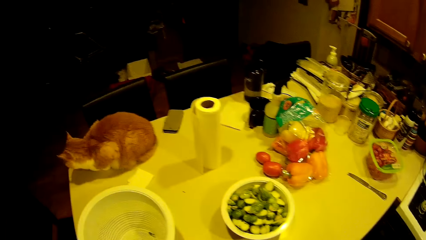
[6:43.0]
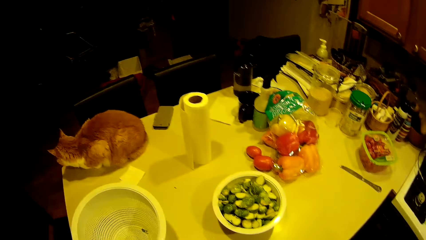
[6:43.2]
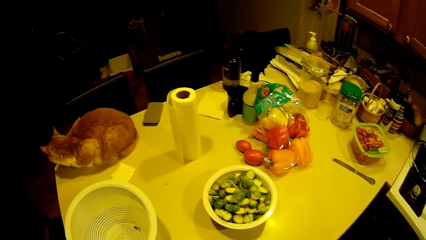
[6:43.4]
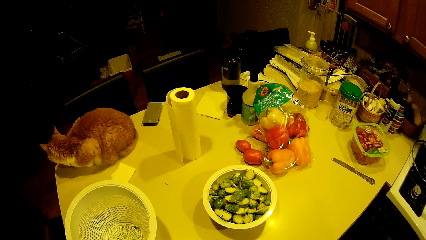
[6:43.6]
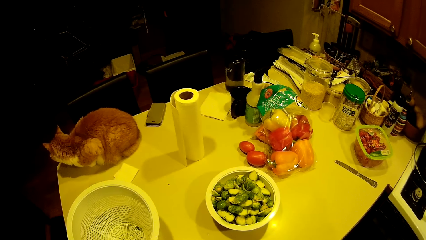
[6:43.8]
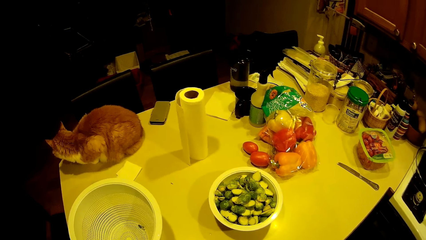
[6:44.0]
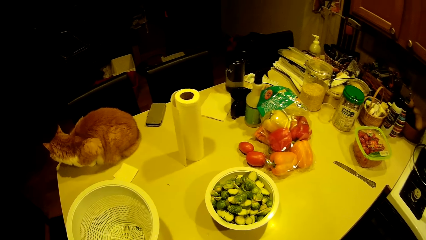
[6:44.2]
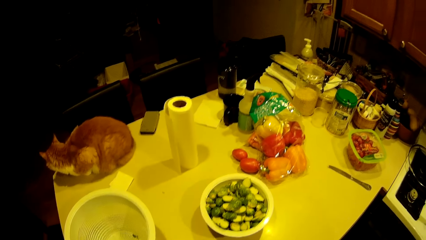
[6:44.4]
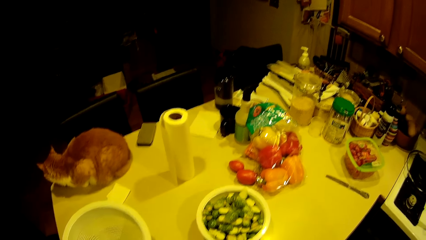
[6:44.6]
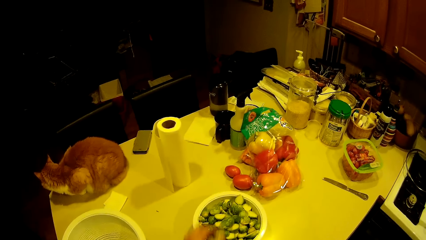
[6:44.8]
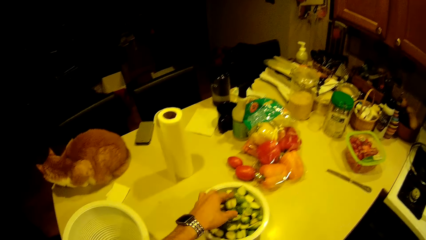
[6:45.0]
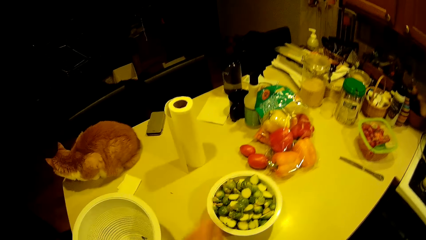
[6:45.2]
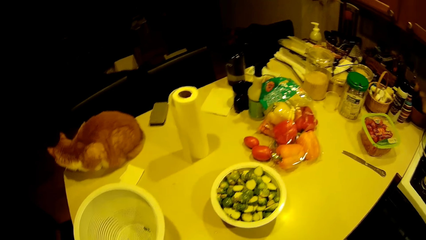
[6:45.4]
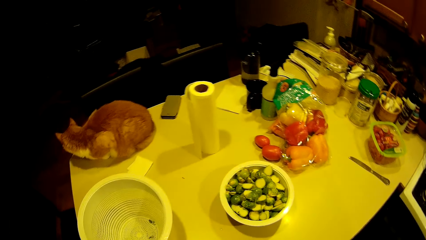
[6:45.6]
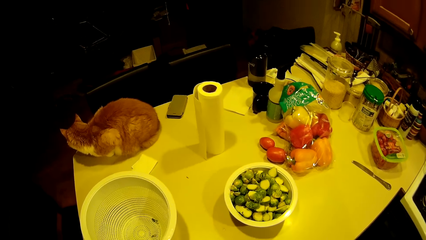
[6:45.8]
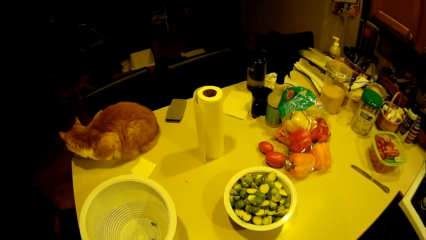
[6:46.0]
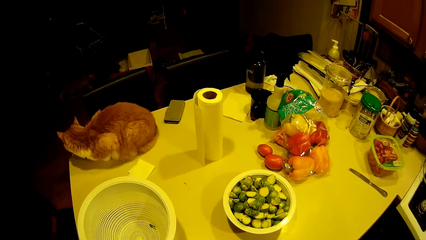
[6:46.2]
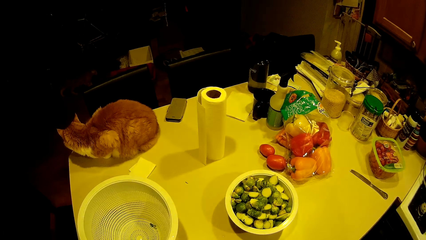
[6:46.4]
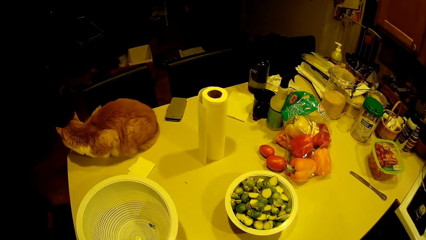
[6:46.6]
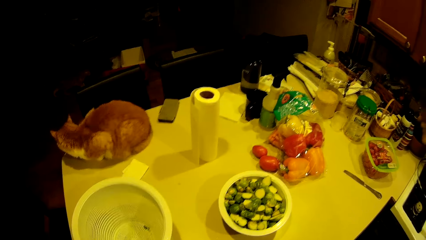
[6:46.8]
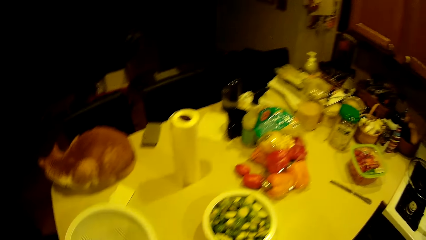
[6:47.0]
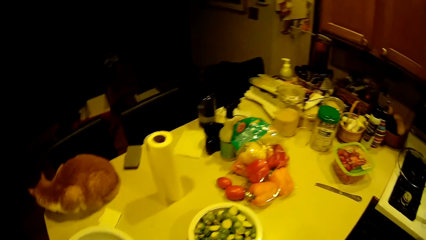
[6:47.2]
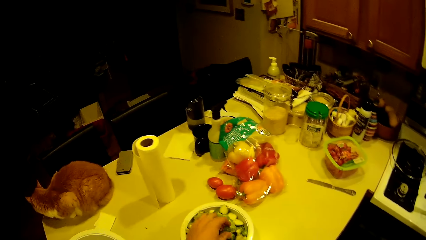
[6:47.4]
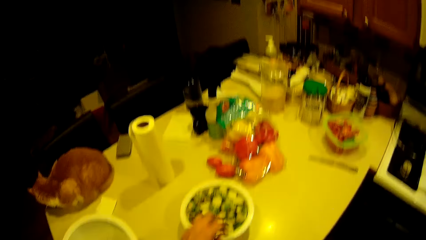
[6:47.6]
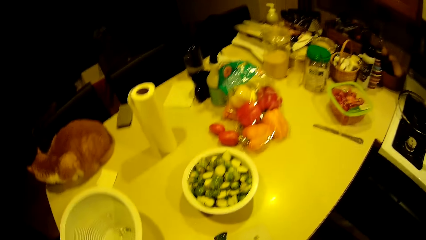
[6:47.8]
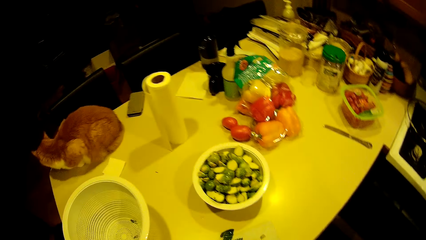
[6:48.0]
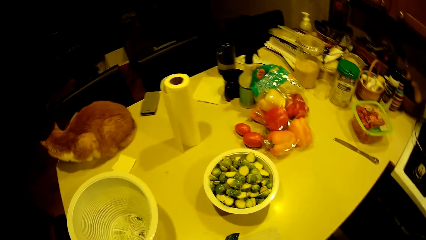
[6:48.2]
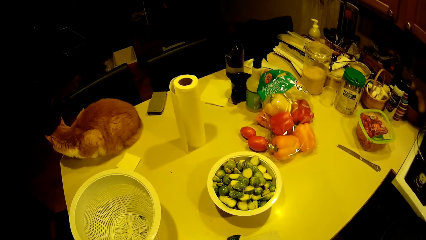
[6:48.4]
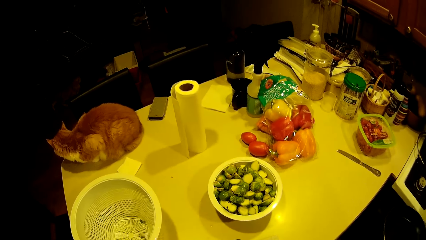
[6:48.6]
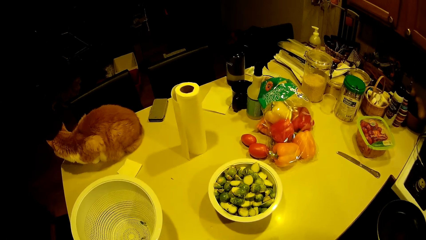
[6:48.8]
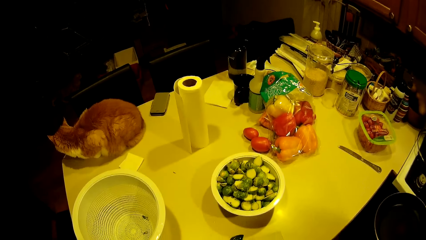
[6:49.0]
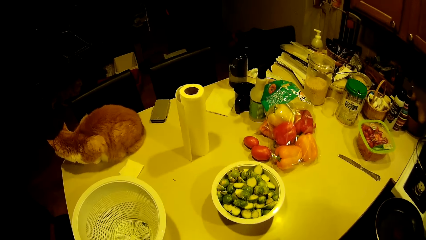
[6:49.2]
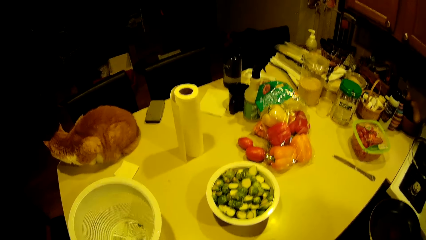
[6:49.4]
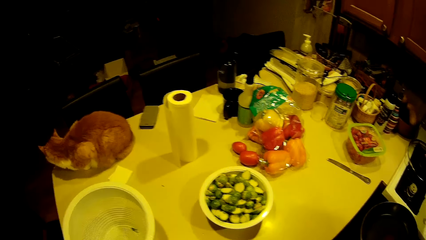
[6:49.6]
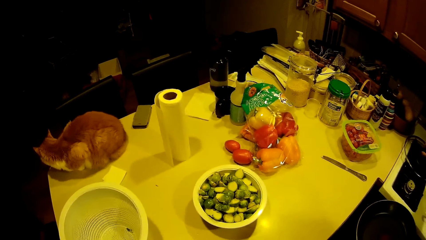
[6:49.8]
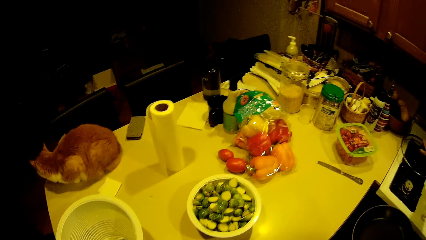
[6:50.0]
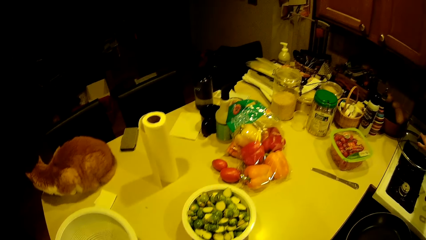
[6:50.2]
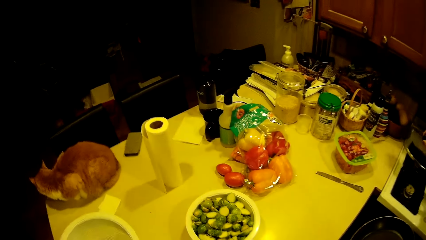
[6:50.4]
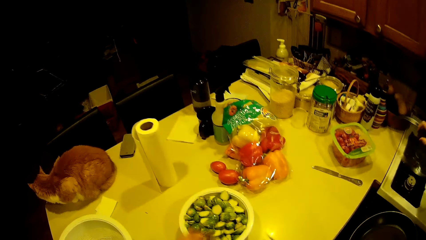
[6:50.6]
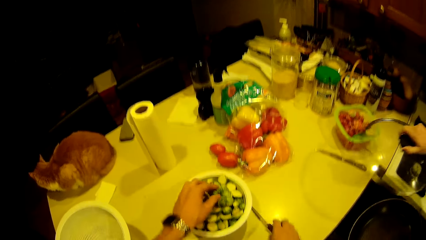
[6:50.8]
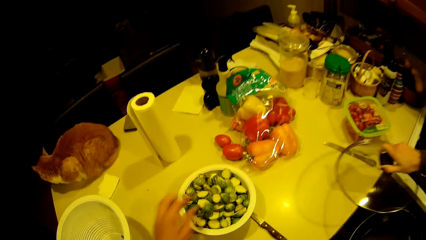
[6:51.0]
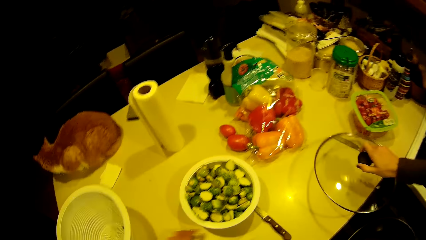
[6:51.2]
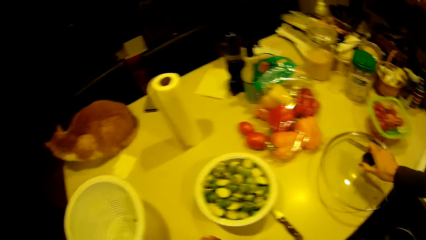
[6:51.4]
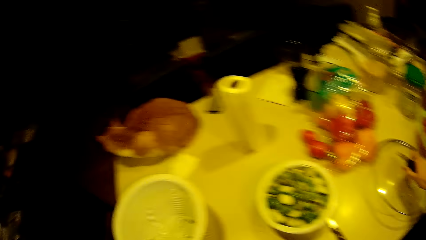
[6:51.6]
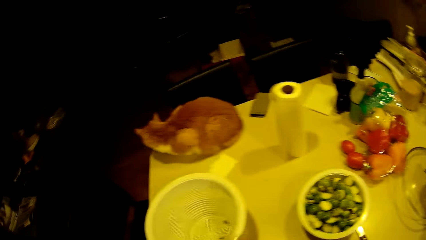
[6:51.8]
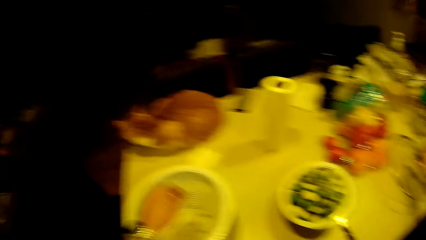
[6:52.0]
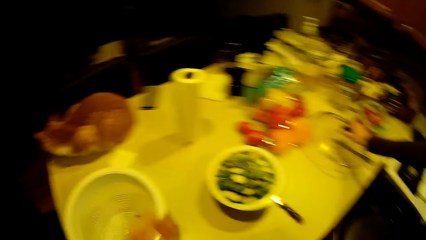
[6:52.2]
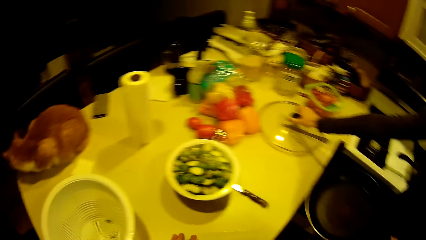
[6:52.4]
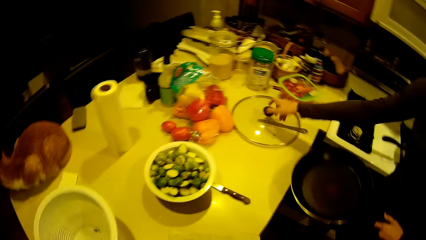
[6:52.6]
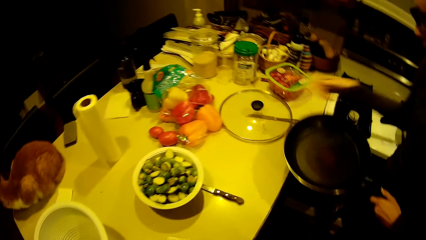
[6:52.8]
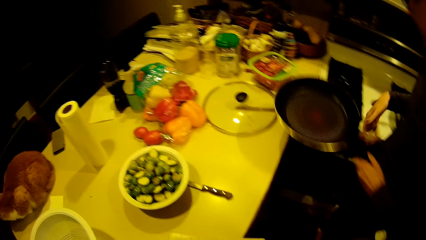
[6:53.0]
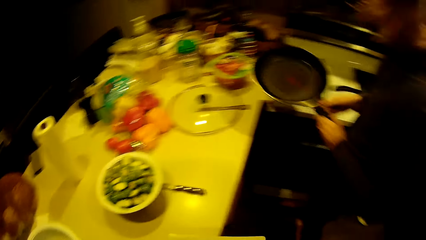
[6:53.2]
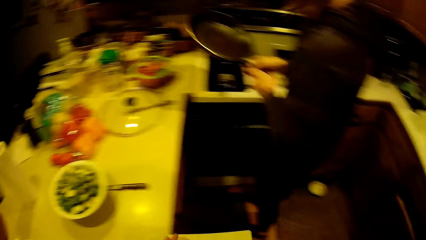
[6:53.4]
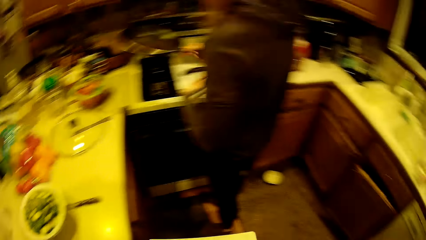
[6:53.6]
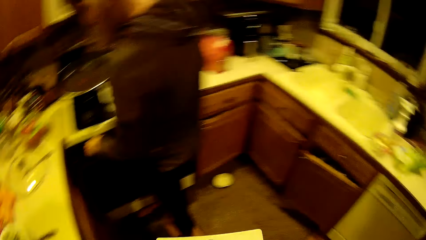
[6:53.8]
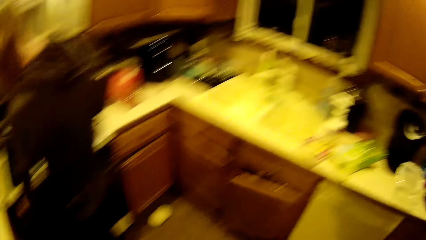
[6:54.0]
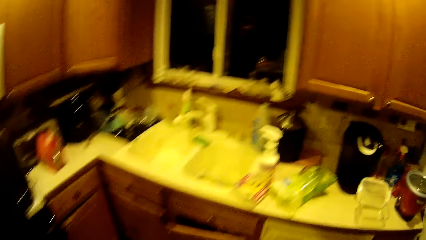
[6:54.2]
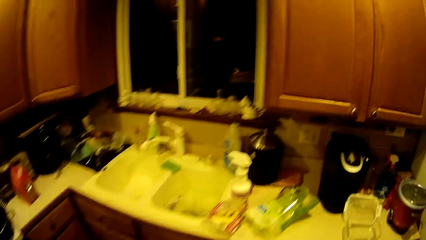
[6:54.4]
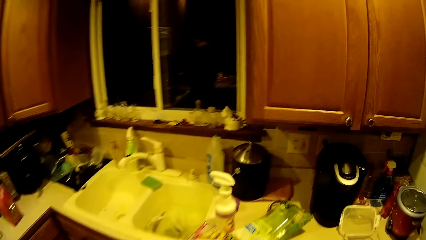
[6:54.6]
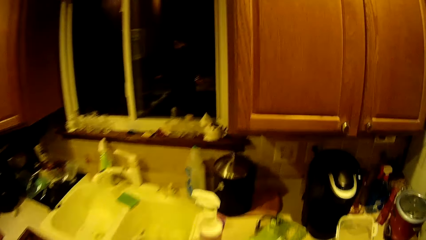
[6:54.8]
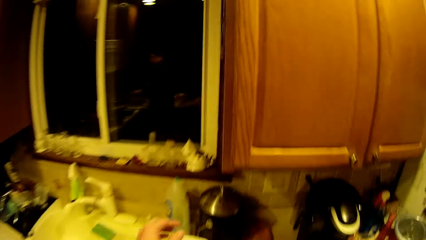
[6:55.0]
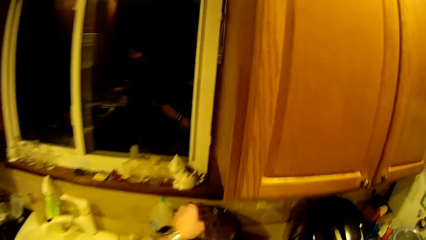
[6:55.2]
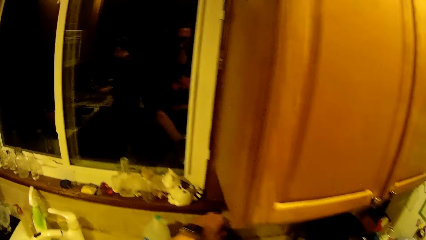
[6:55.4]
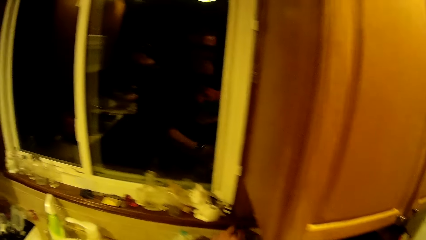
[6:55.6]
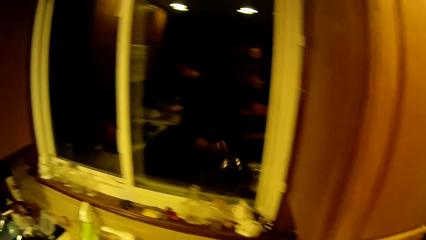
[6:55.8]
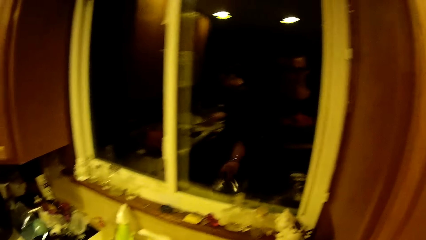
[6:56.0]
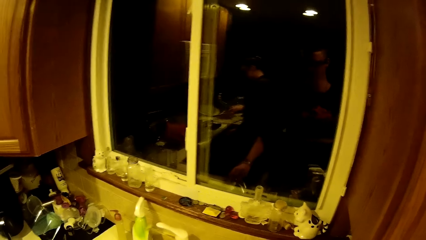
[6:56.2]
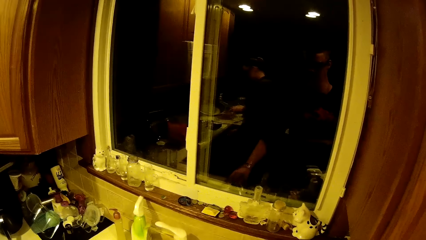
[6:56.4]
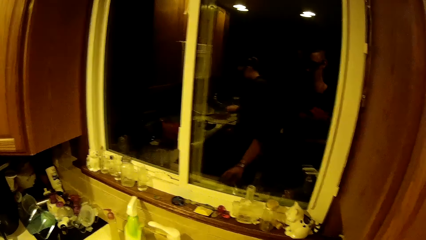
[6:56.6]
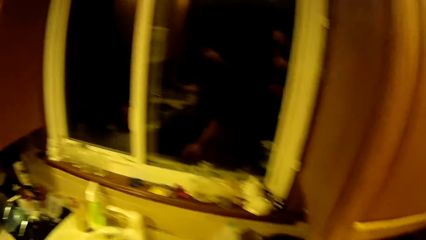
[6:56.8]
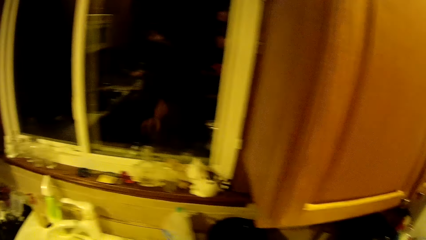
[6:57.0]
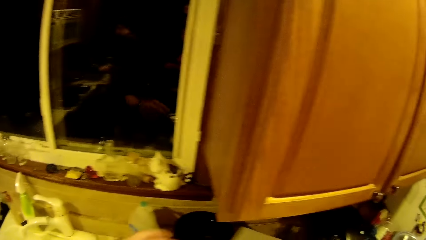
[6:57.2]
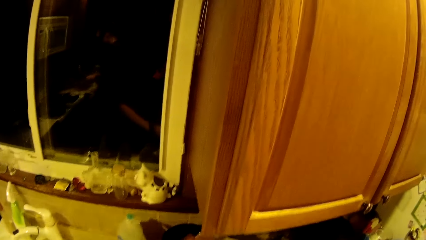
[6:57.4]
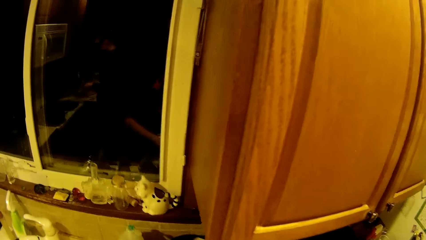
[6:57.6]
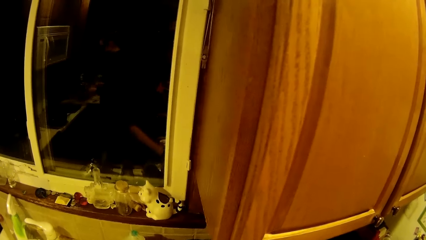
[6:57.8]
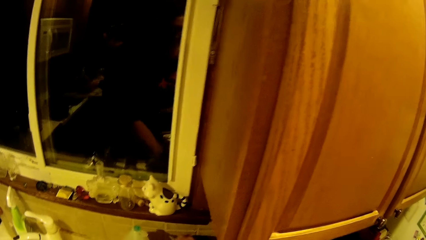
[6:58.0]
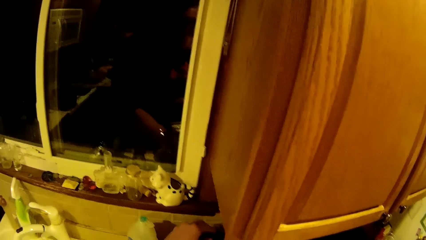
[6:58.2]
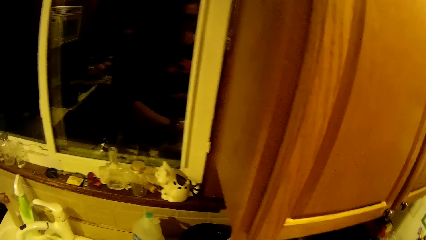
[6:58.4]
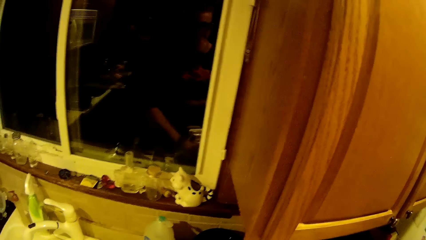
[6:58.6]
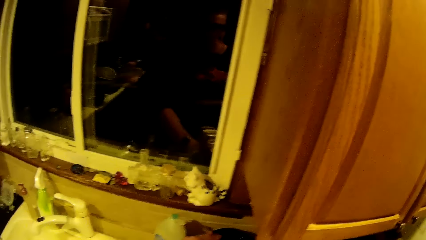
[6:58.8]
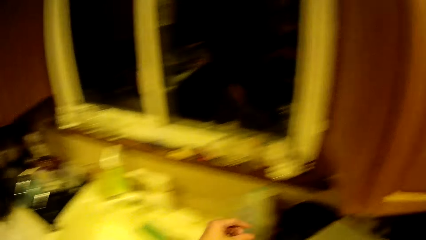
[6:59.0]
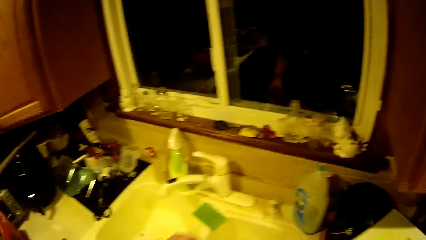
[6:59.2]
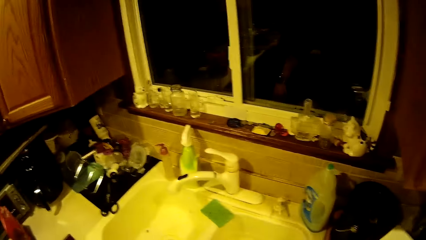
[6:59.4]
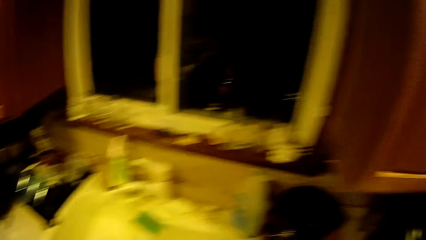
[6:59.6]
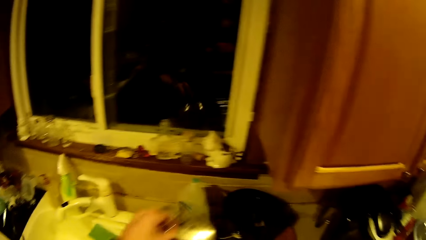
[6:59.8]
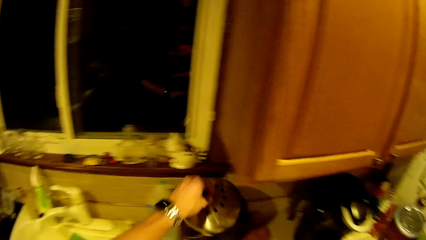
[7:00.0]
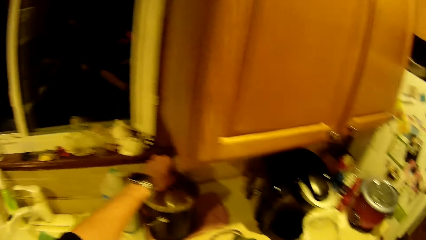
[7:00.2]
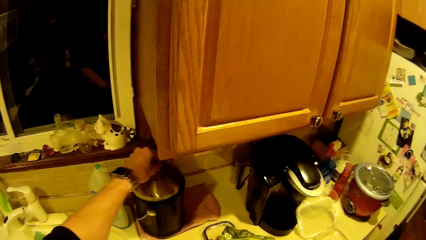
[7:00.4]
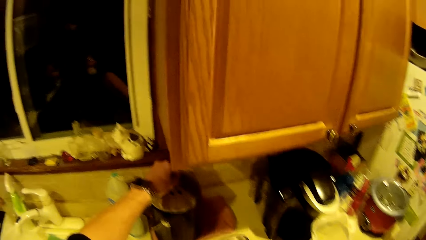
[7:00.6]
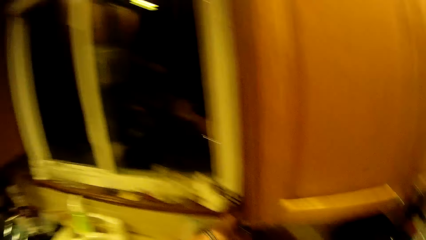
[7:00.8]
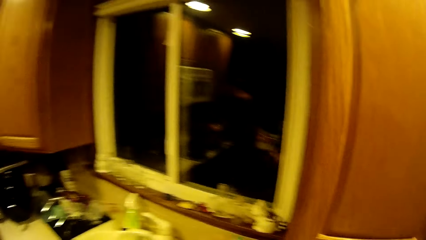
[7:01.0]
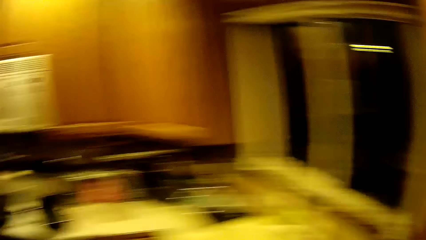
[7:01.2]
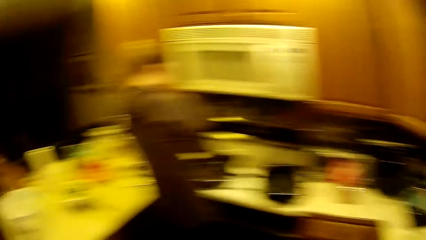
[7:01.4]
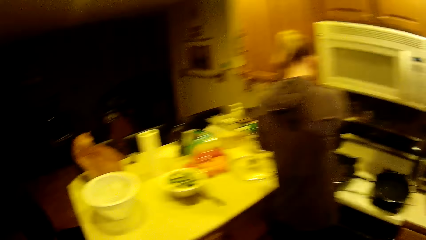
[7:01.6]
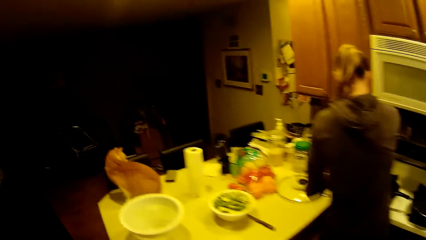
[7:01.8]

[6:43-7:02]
The camera wearer takes the green pea from the filter on the worktop with the left hand. They put the green pea in the bowl on the worktop. They put the green pea in the bowl on the worktop again. A woman takes a fry pan cover from the worktop with the left hand. The camera wearer puts the green pea in the bowl on the worktop. They take the green pea from the filter on the worktop with the left hand. The woman drops the fry pan cover on the worktop. She passes a fry pan from the left hand to the right hand and drops the fry pan on a gas stove. The camera wearer takes a bowl cover from the worktop with the left hand. They drop the bowl cover on the worktop. The woman picks up a lid from the sink. The camera wearer takes the cover of the bowl from the worktop with the left hand. They cover the bowl with the bowl cover. The woman covers a pot with the lid.
